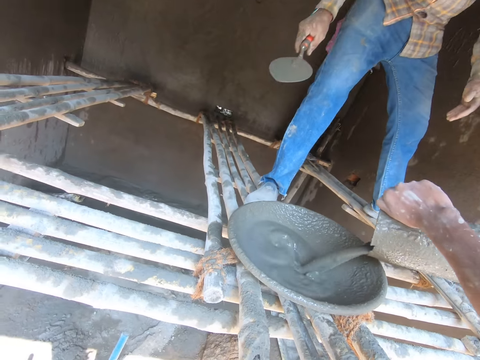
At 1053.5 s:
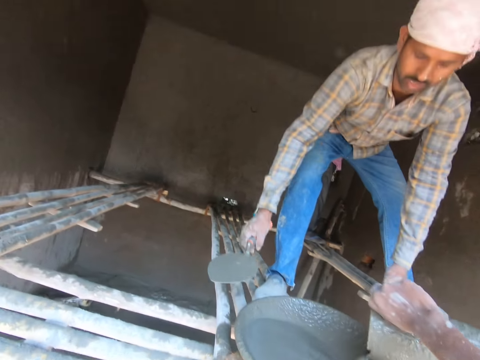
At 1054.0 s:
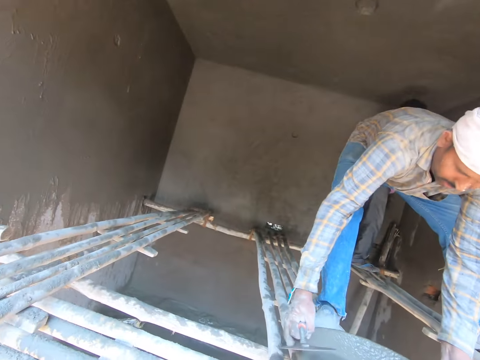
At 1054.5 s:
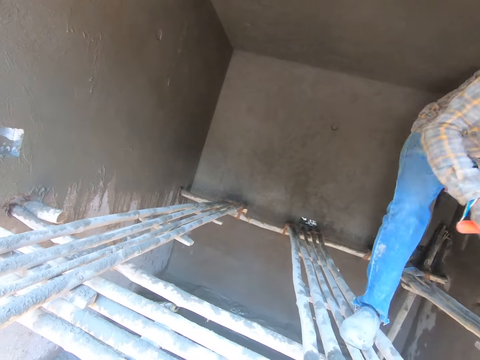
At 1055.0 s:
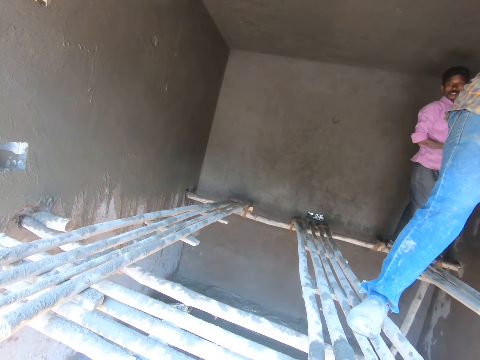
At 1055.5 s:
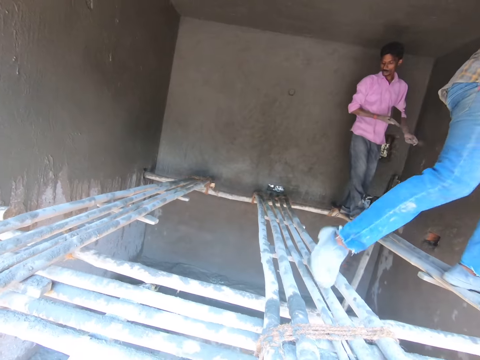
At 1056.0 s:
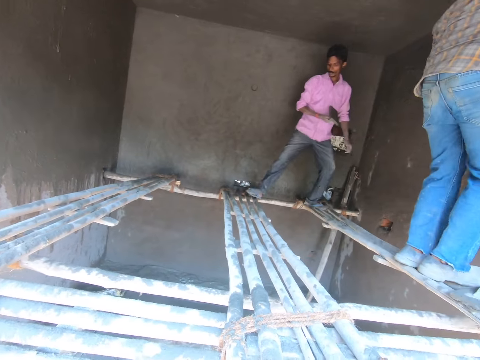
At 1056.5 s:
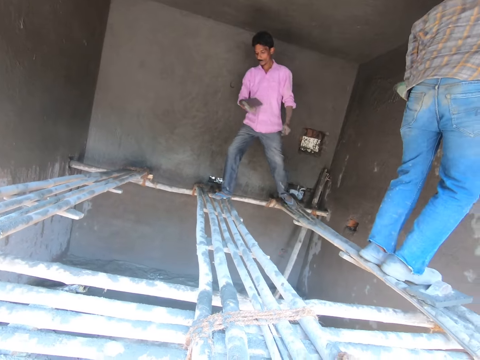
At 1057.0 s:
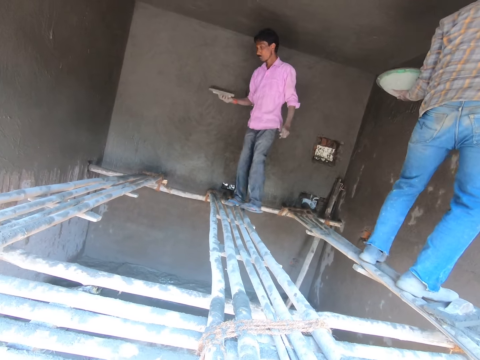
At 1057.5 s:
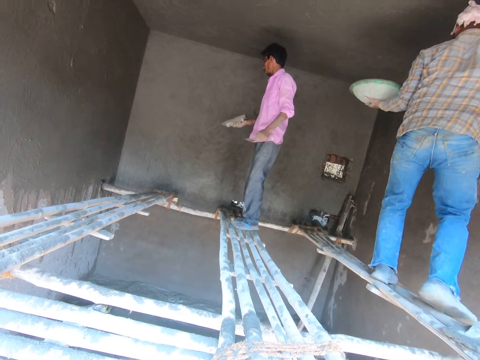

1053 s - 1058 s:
A man picks the mortar in the basin from the wood. The man steps forward. The camera wearer moves on the wood.
